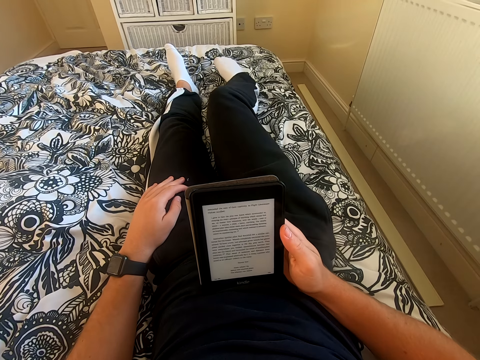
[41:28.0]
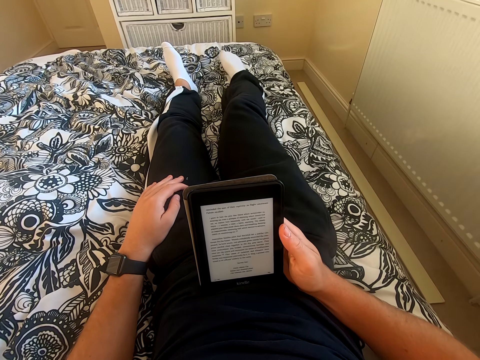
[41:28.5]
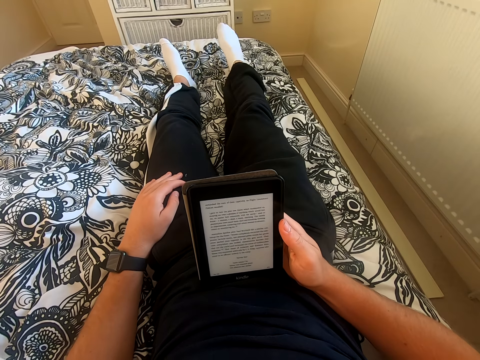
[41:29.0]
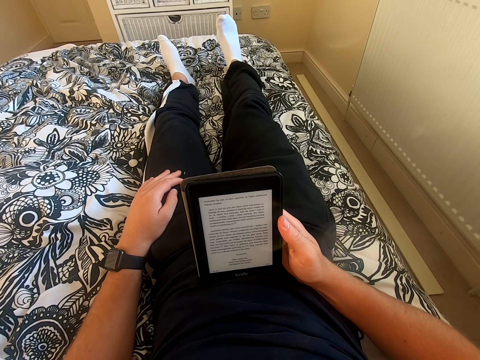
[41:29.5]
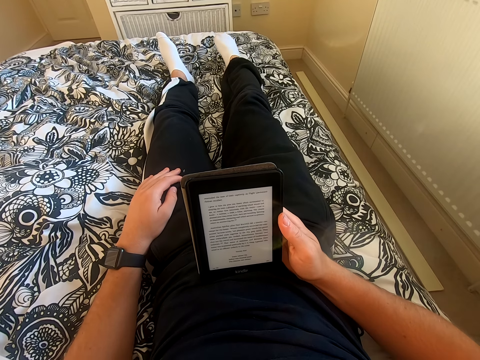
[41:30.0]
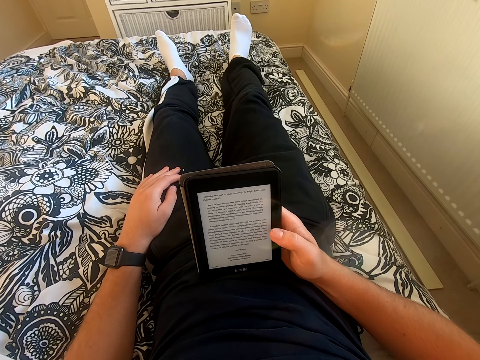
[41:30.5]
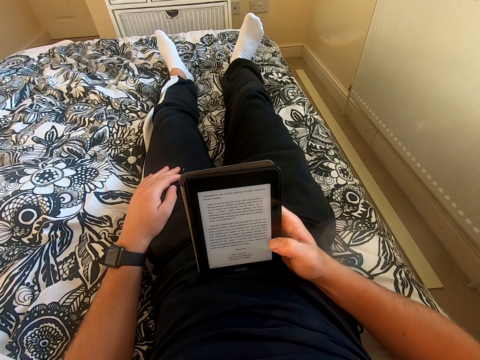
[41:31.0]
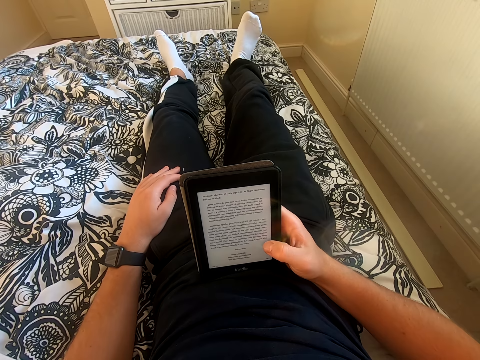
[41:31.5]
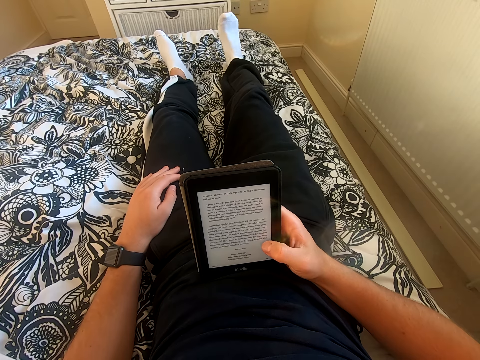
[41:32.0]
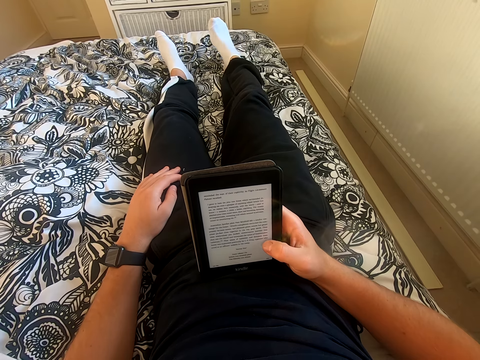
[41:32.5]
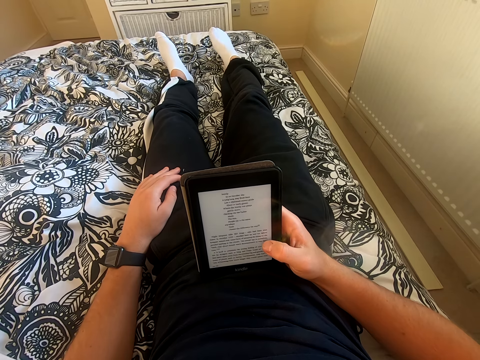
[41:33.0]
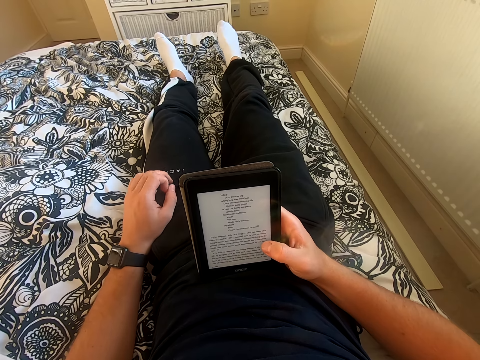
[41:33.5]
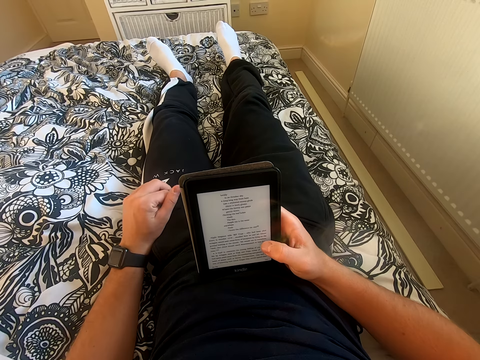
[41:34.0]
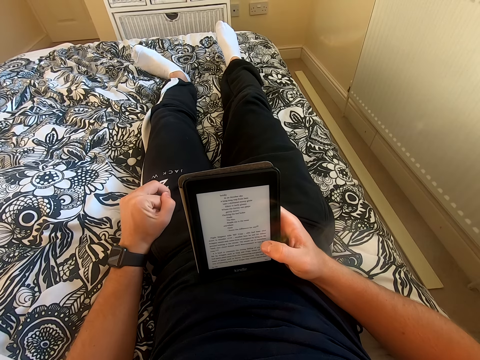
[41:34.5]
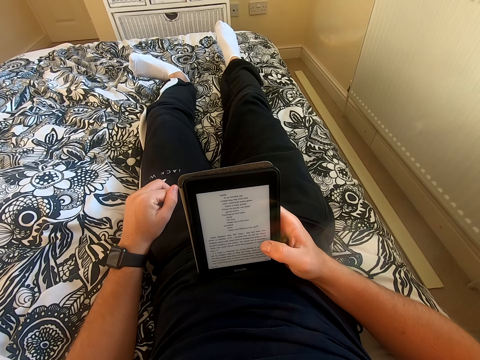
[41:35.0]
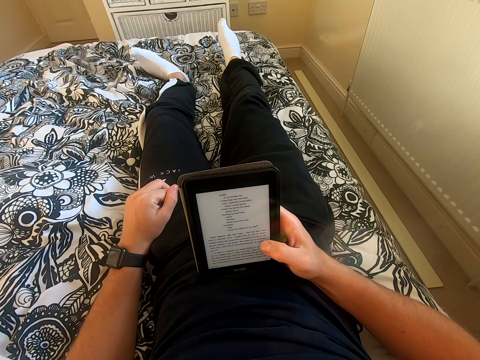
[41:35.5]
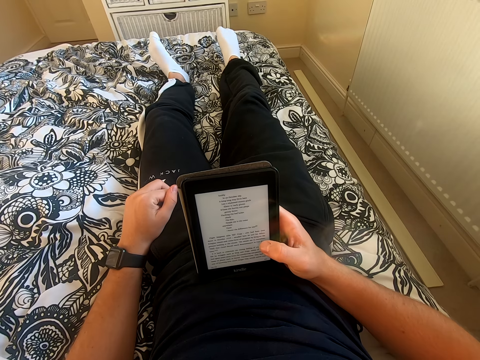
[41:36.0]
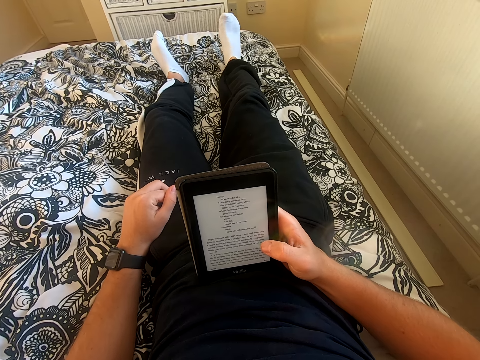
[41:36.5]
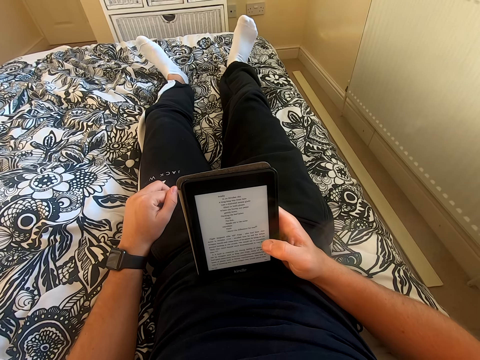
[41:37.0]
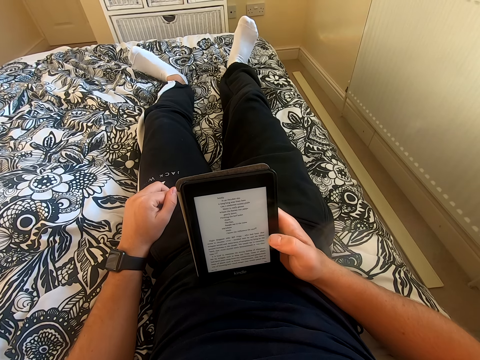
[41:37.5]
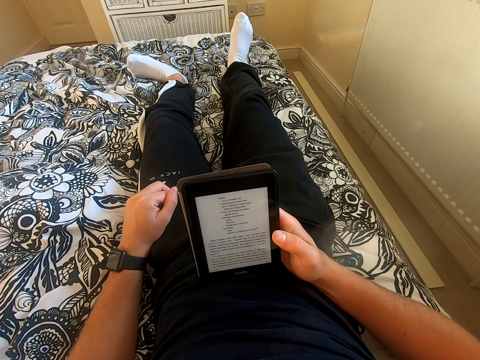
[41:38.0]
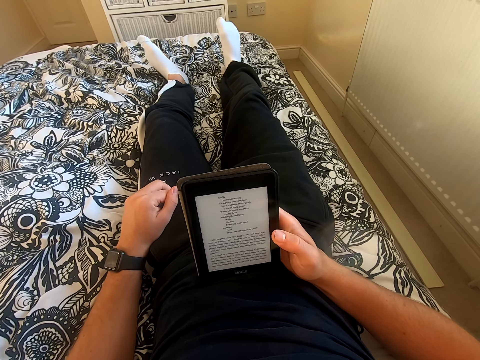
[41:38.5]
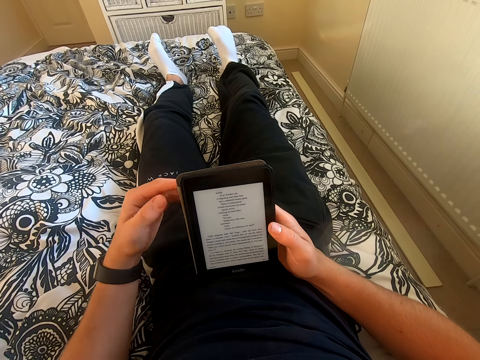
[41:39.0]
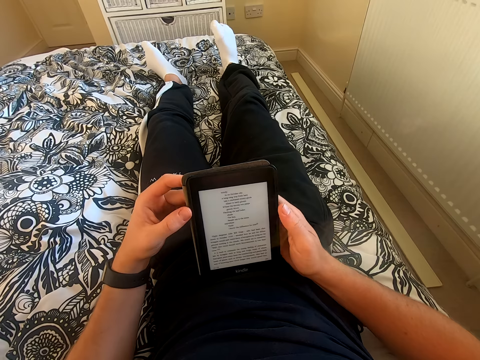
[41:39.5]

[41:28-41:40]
The camera wearer moves the right leg on a bed. He scrolls through the tablet. He reads the book on the tablet. He rubs his fingers together. He shakes his left foot.

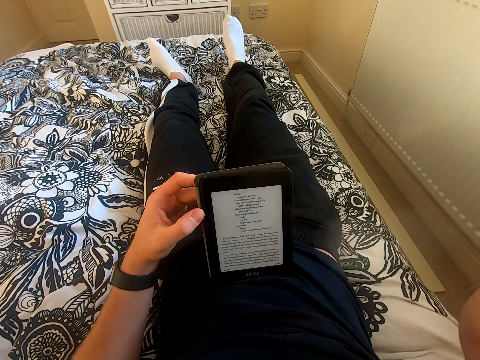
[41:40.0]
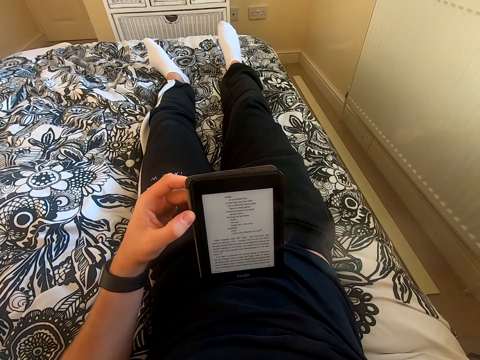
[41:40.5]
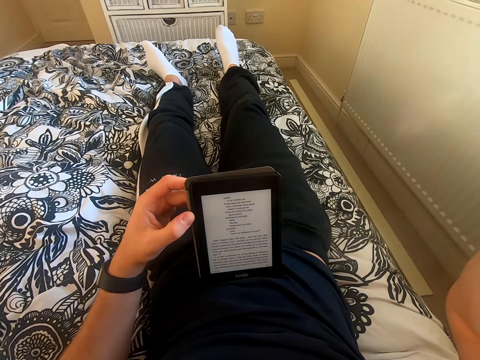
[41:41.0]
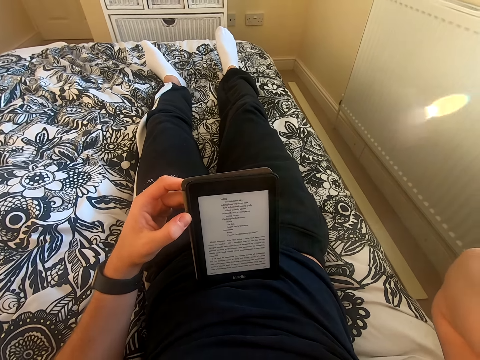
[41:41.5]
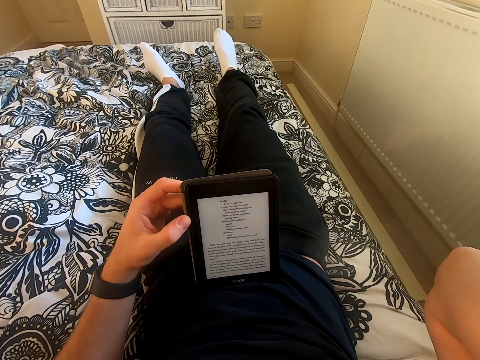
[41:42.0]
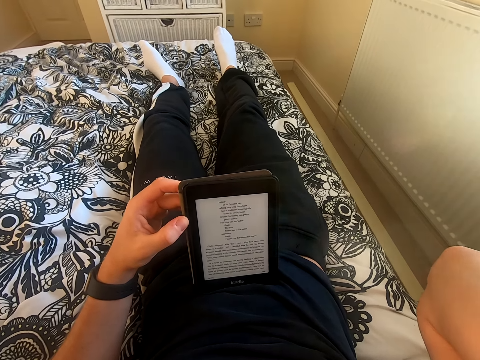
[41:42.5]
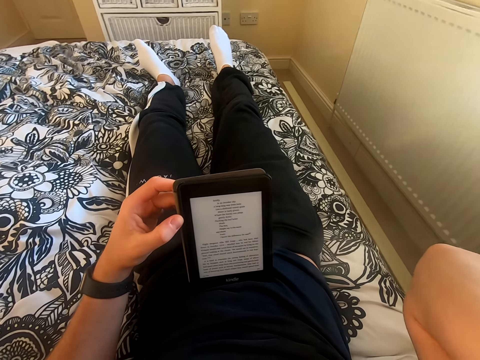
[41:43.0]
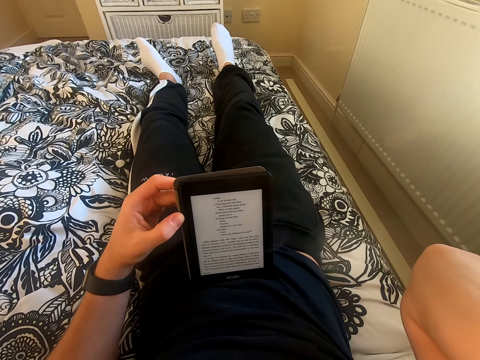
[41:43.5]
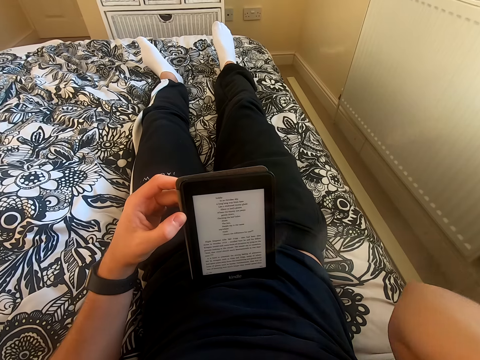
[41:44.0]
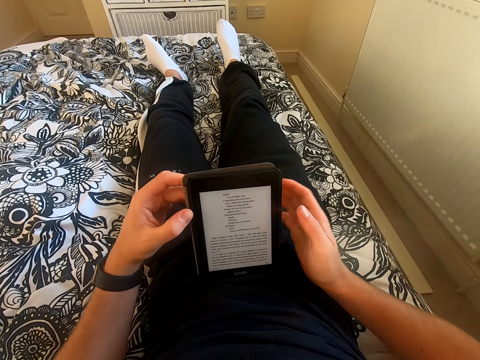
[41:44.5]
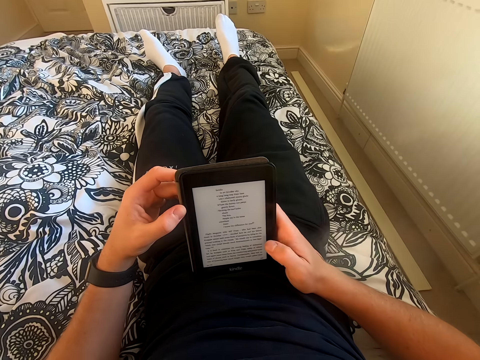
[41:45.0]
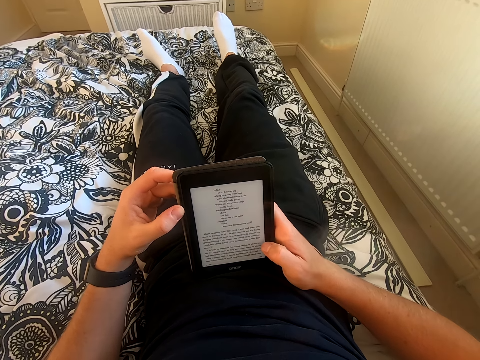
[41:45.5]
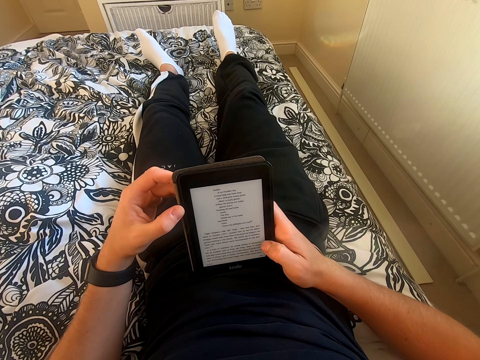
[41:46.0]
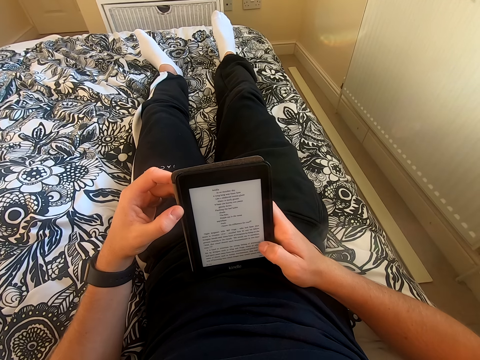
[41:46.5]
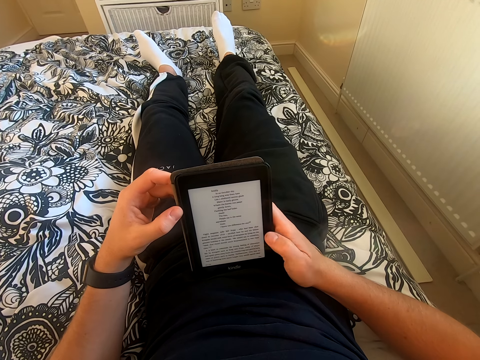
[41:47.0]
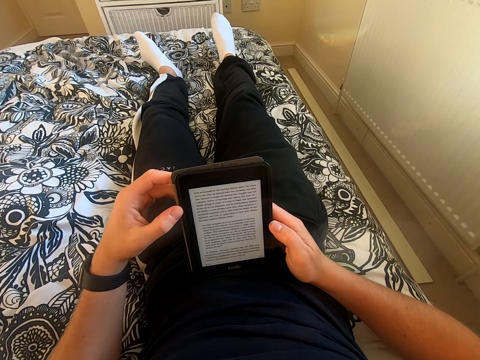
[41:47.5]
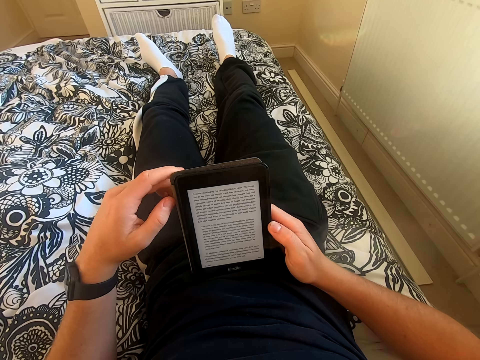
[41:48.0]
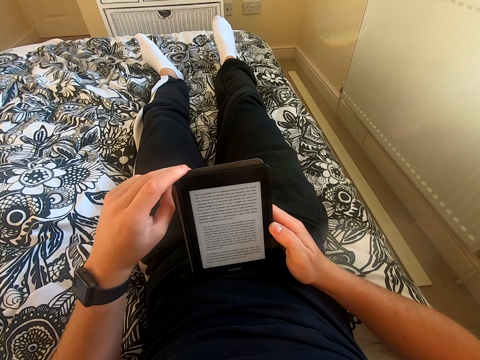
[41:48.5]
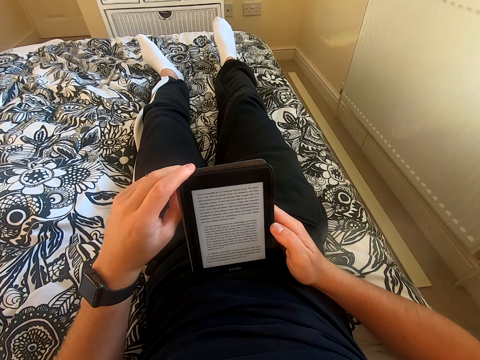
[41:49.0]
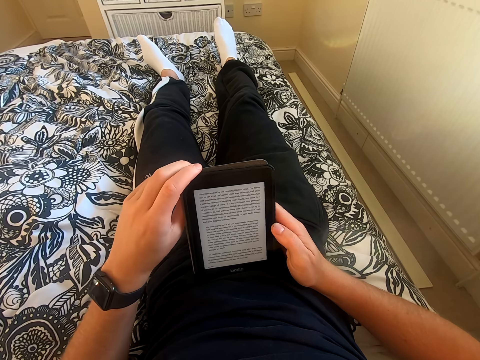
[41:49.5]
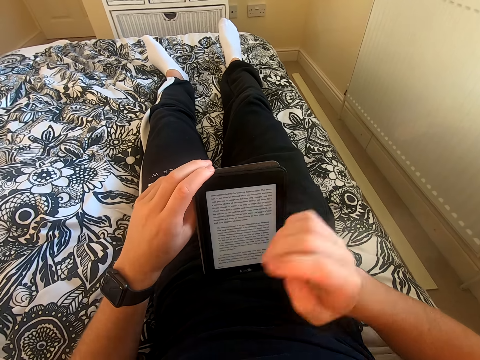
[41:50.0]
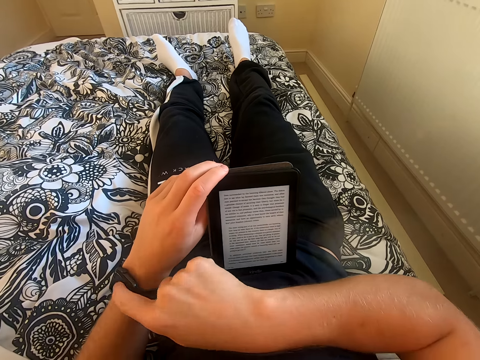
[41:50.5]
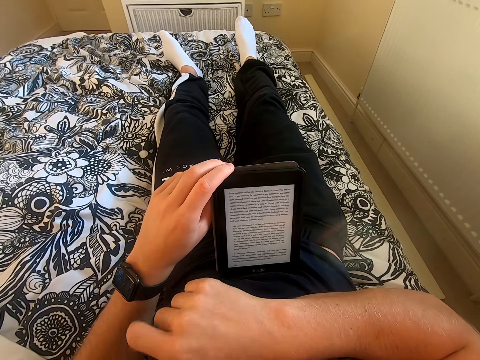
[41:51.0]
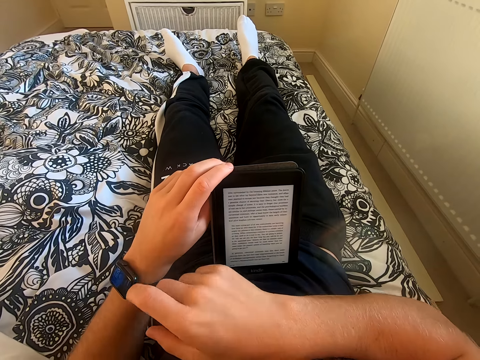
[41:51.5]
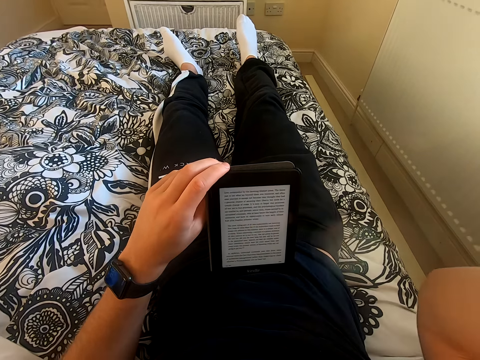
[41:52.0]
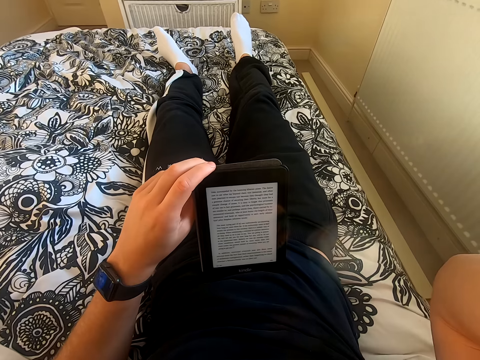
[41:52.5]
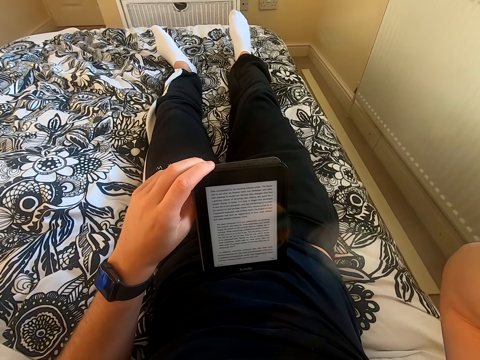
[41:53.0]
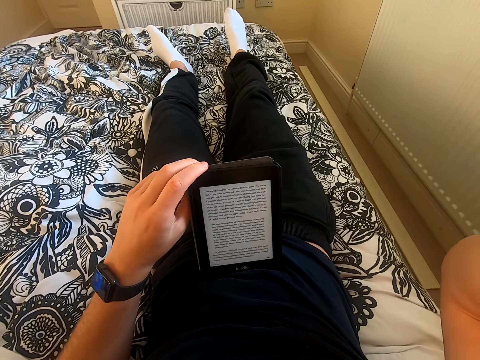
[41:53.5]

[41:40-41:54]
The camera wearer holds the tablet with his left hand. He lifts his right hand. He touches his face. He reads the book on the tablet. He touches something. He lowers his right hand. He scrolls through the tablet. He moves his left hand on the tablet. He operates the wrist watch. He touches his watch. He lifts his right hand. He fixes the head camera. He reads the book on the tablet.
